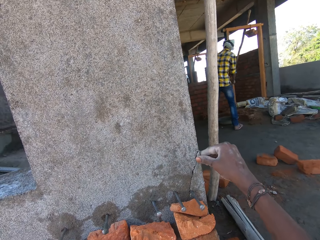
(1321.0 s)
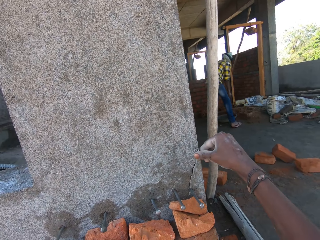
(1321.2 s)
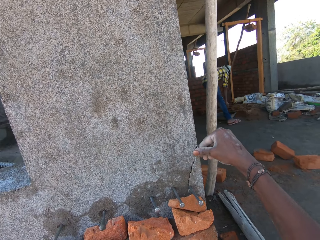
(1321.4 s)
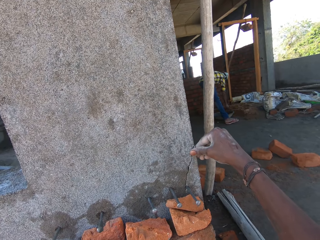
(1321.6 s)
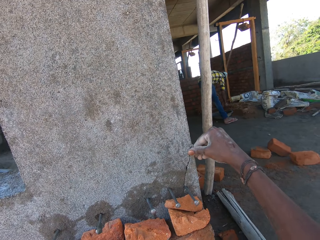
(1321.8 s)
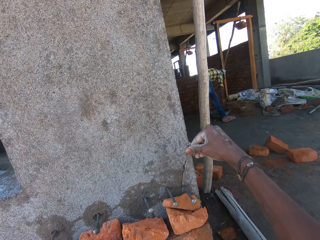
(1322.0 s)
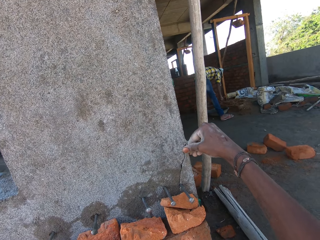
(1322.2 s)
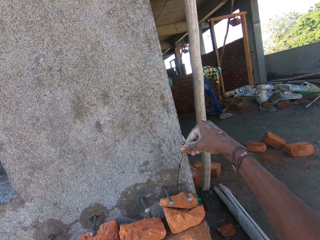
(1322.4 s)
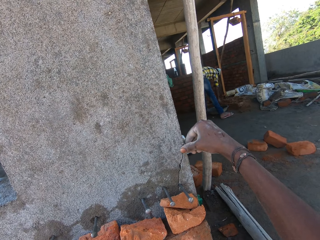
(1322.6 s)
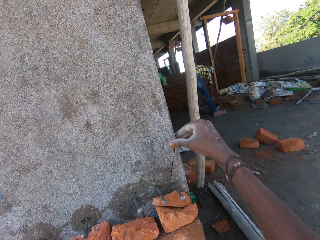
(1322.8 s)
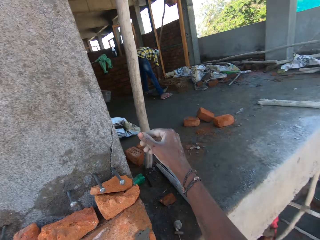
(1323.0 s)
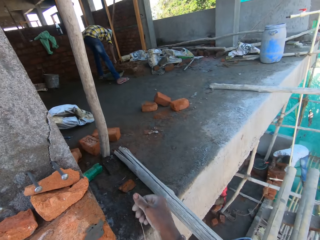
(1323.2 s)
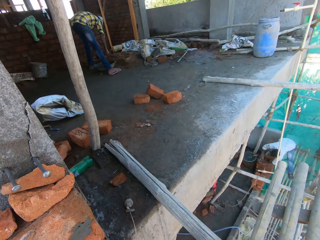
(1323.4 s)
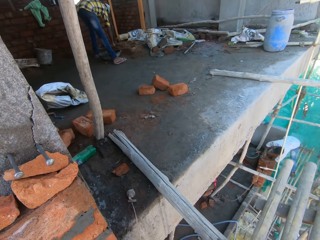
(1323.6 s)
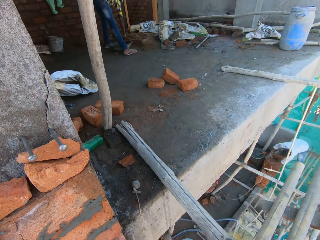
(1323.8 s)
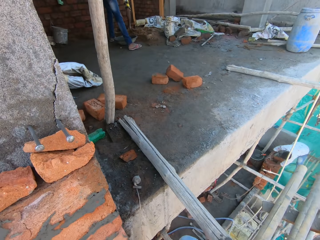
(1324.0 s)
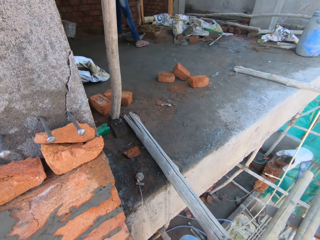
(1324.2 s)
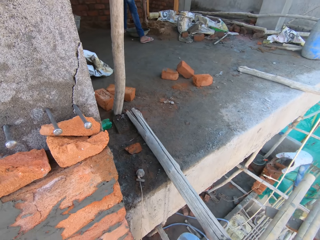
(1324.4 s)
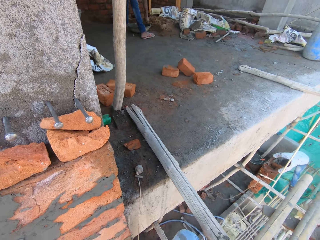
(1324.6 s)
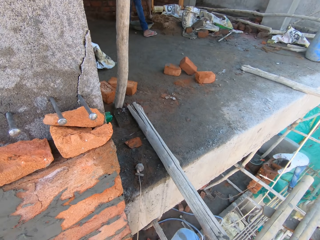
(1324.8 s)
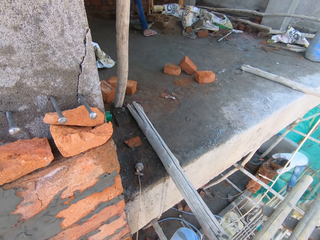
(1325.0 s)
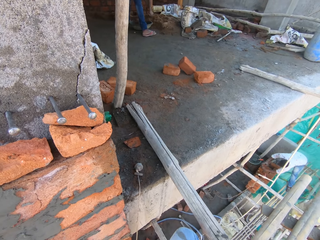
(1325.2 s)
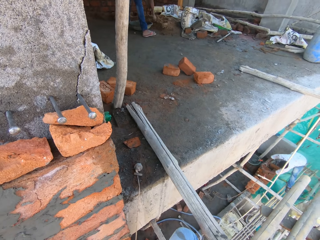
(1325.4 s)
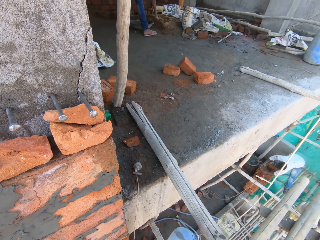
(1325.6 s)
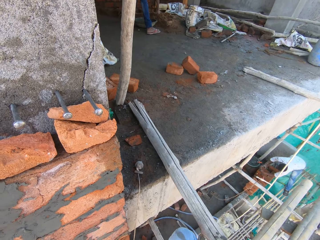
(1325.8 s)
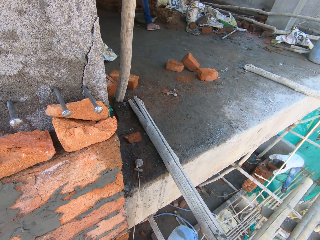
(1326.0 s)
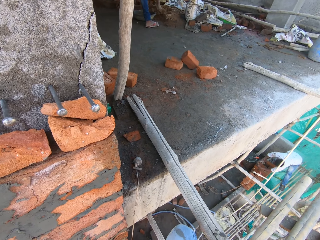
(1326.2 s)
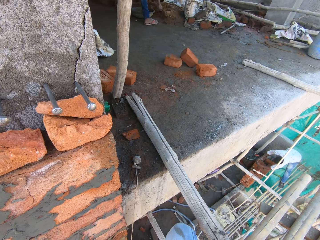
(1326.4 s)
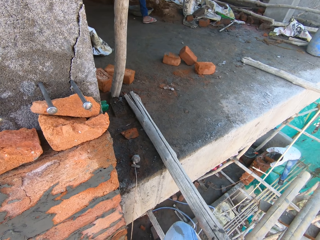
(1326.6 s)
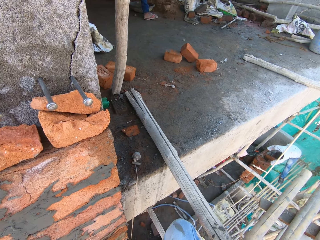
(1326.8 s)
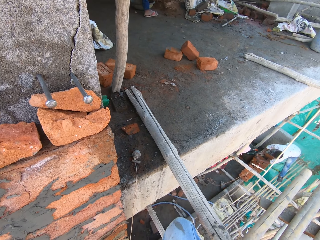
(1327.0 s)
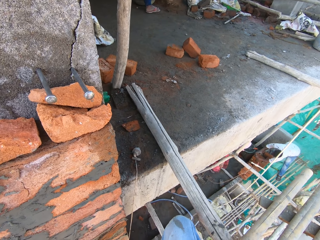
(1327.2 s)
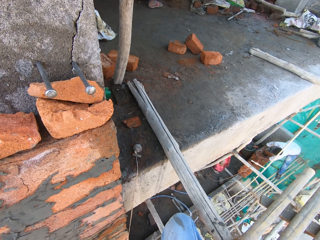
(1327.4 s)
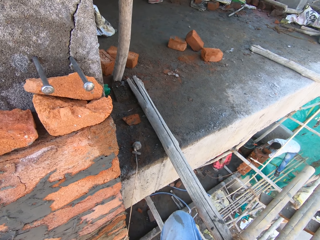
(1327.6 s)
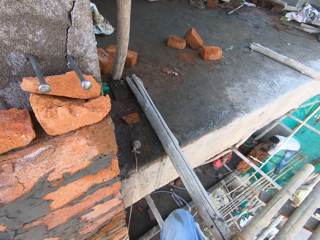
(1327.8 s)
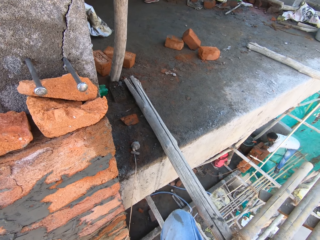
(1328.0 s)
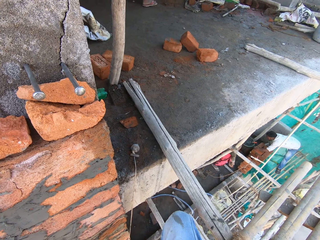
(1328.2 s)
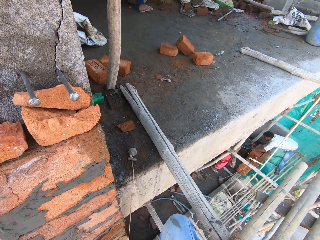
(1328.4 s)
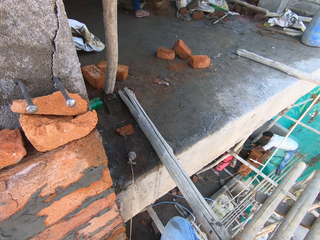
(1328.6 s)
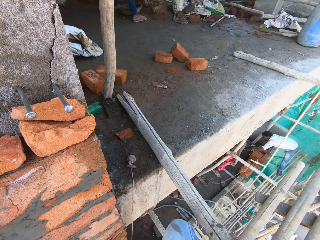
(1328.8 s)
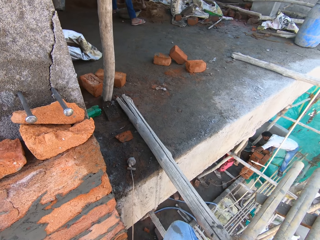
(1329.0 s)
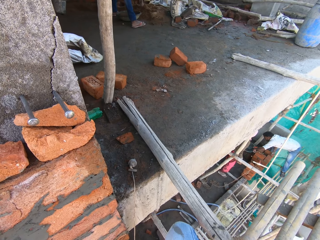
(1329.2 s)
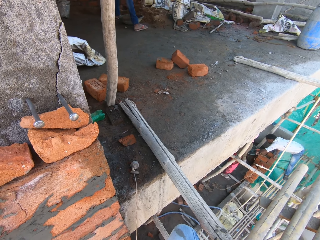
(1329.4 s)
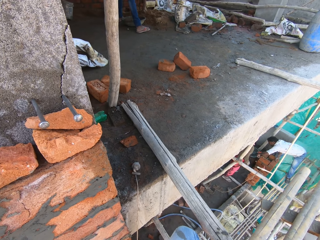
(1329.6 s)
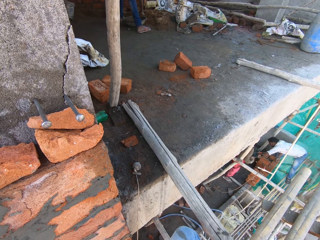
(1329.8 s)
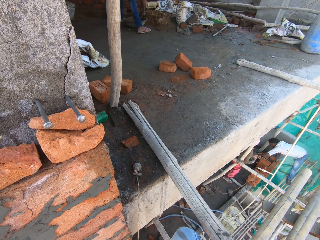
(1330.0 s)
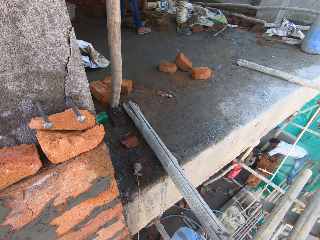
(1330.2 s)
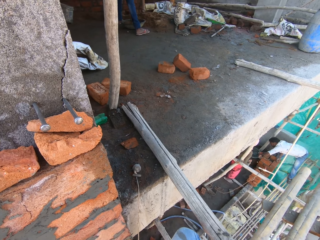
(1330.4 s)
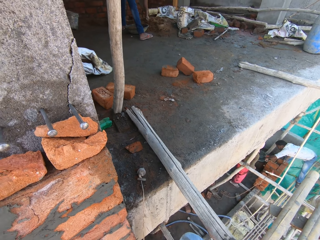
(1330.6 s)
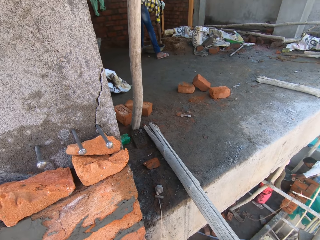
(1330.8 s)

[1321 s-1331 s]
The camera wearer touches the wall with his right hand. The man scoops sand from the concrete deck into the pan with the trowel in his right hand. Another man sets bricks on the stack of bricks with his hands.

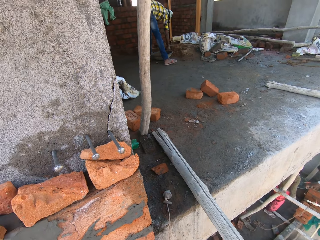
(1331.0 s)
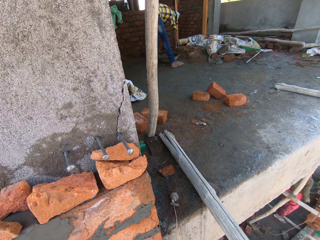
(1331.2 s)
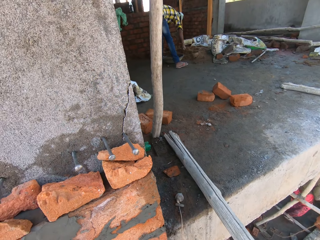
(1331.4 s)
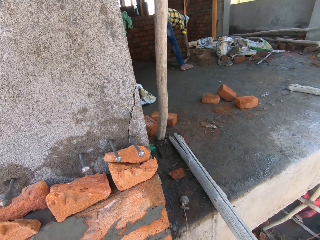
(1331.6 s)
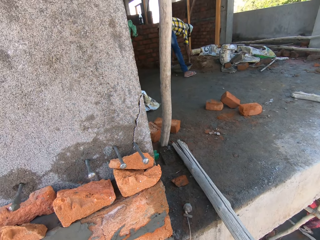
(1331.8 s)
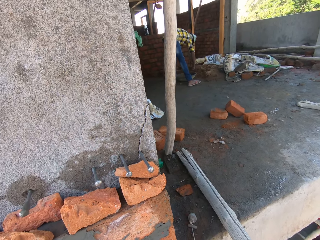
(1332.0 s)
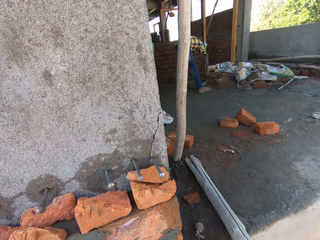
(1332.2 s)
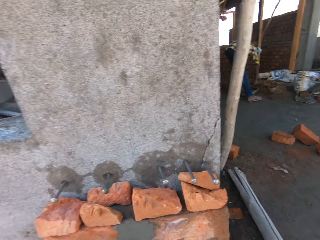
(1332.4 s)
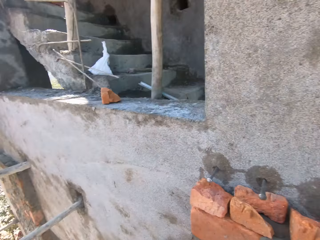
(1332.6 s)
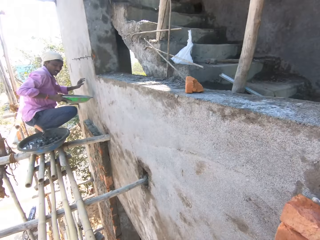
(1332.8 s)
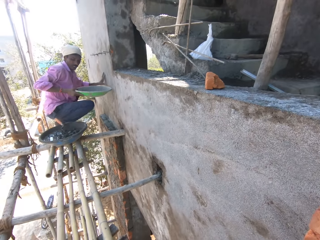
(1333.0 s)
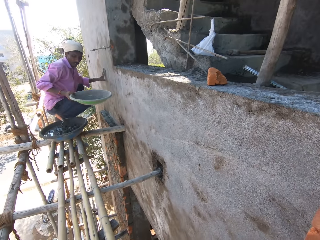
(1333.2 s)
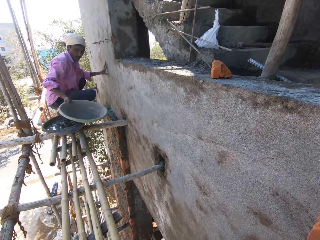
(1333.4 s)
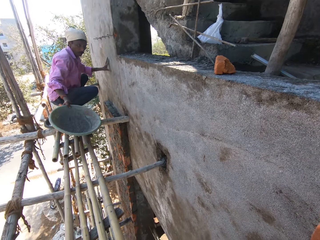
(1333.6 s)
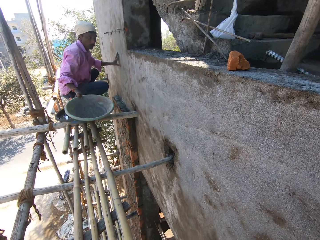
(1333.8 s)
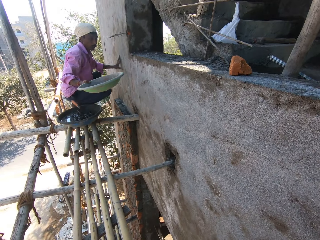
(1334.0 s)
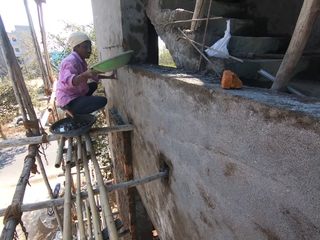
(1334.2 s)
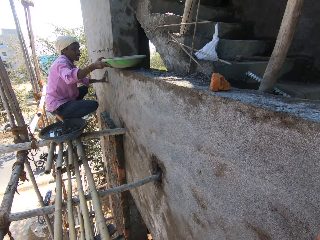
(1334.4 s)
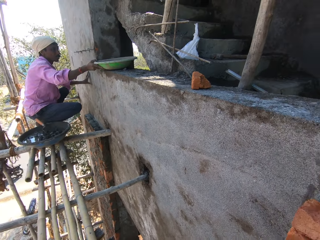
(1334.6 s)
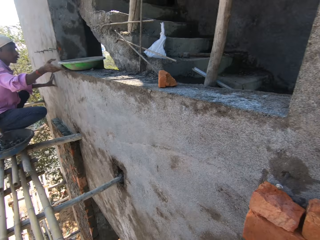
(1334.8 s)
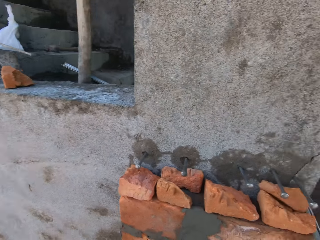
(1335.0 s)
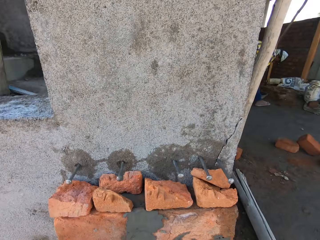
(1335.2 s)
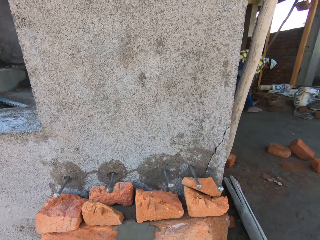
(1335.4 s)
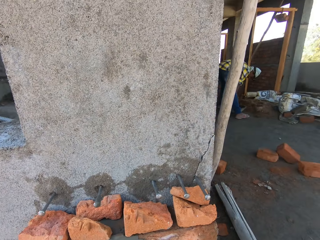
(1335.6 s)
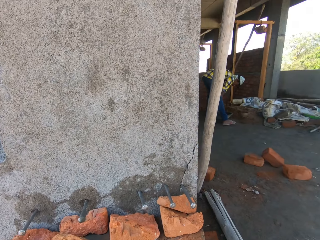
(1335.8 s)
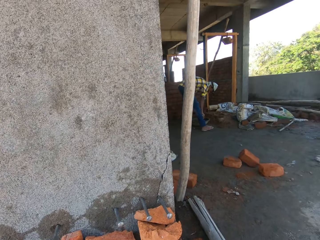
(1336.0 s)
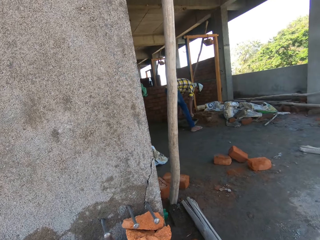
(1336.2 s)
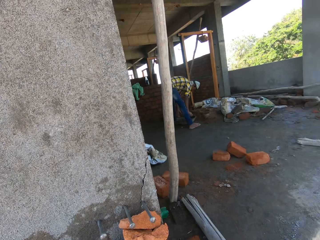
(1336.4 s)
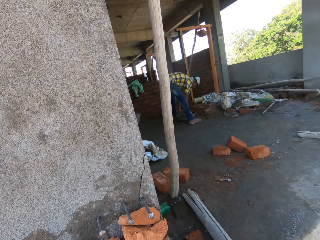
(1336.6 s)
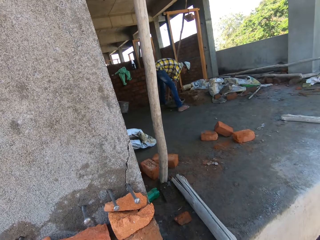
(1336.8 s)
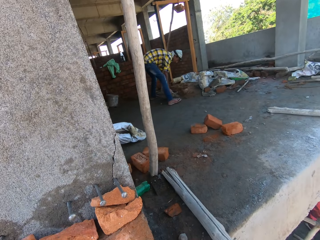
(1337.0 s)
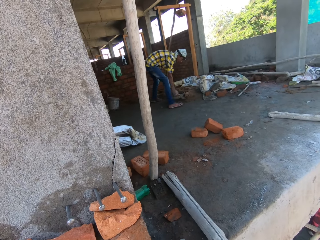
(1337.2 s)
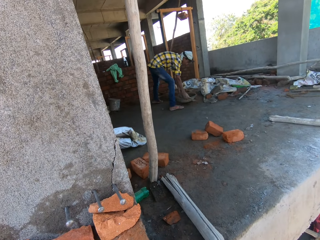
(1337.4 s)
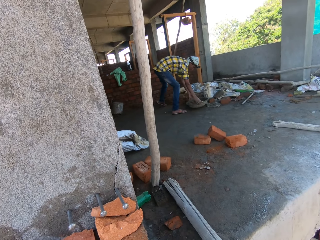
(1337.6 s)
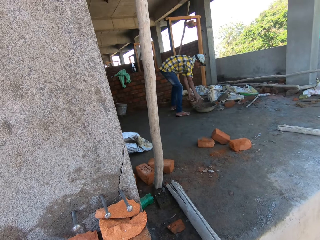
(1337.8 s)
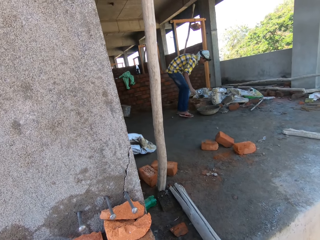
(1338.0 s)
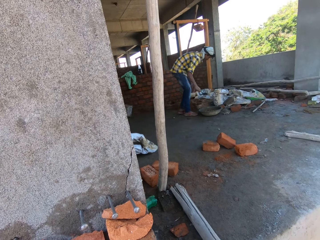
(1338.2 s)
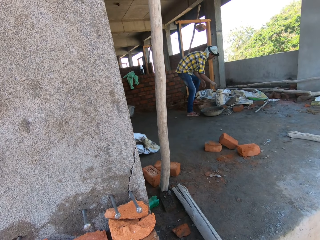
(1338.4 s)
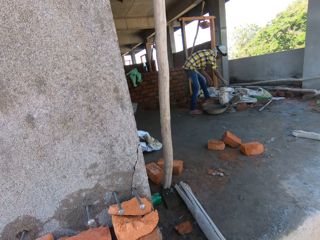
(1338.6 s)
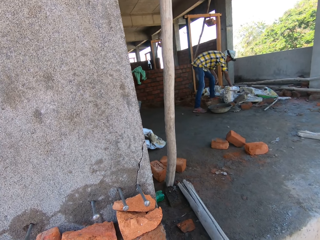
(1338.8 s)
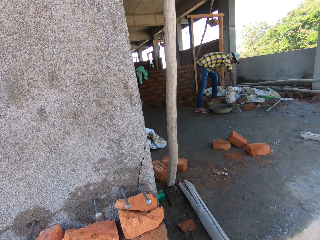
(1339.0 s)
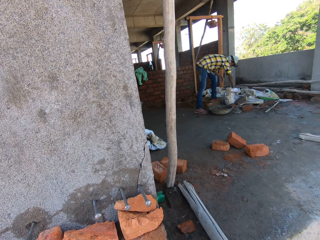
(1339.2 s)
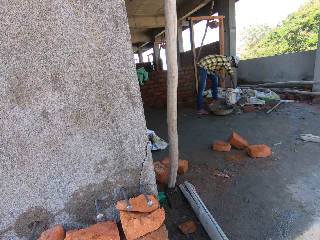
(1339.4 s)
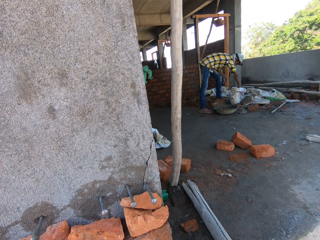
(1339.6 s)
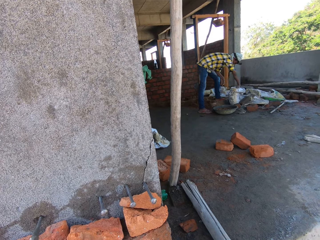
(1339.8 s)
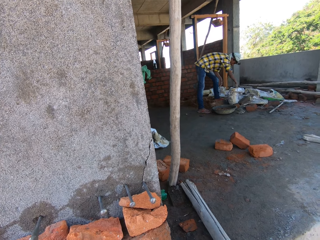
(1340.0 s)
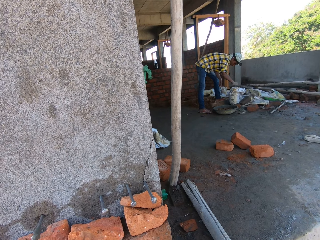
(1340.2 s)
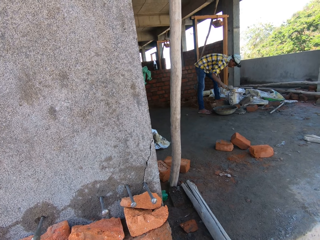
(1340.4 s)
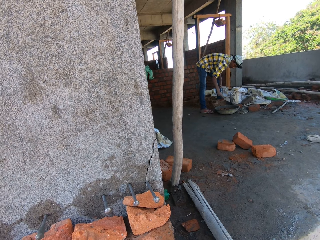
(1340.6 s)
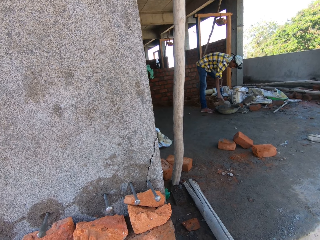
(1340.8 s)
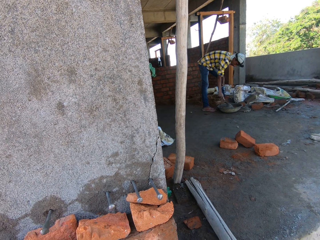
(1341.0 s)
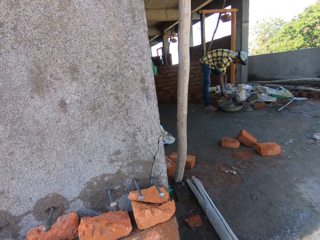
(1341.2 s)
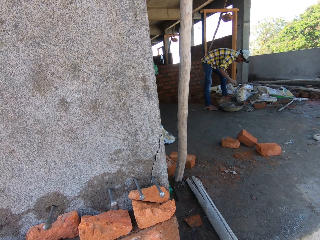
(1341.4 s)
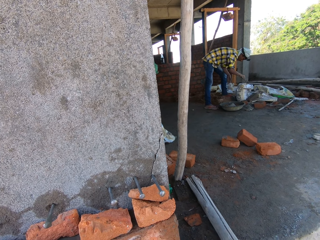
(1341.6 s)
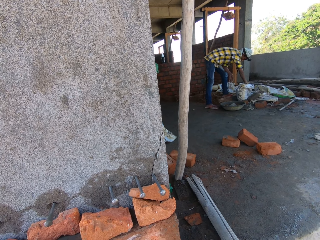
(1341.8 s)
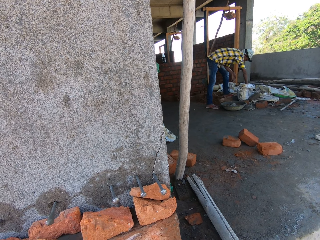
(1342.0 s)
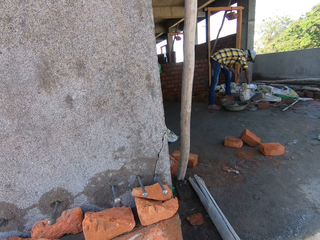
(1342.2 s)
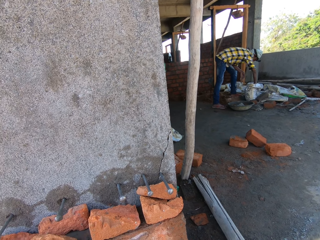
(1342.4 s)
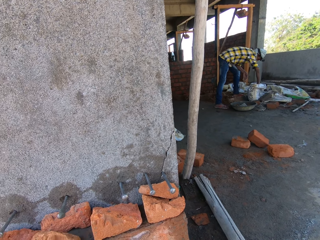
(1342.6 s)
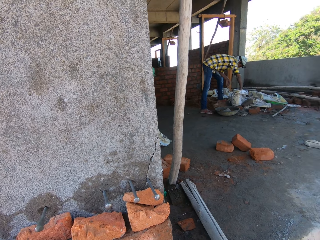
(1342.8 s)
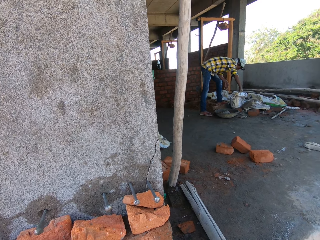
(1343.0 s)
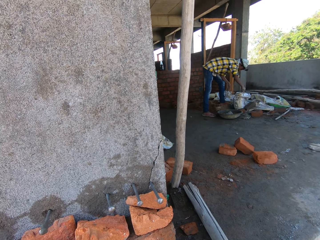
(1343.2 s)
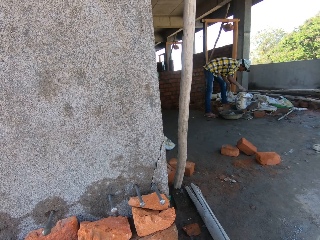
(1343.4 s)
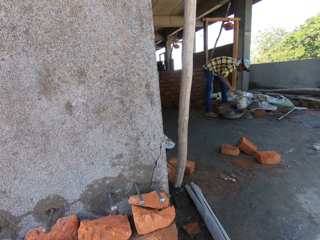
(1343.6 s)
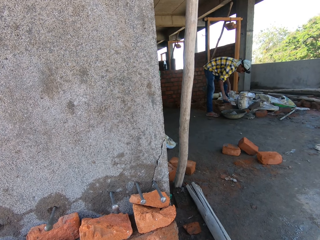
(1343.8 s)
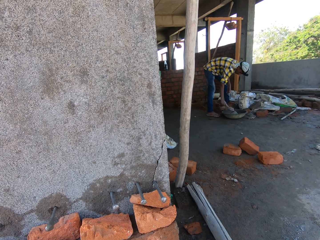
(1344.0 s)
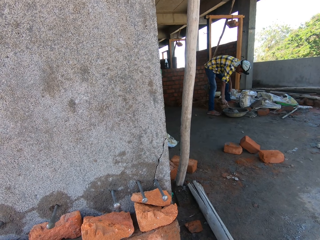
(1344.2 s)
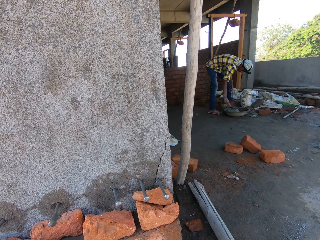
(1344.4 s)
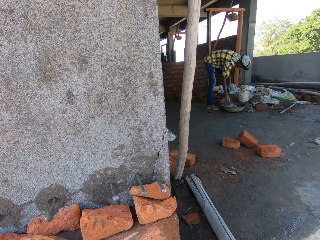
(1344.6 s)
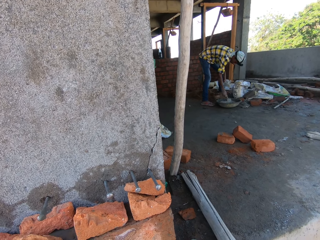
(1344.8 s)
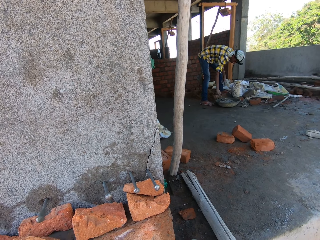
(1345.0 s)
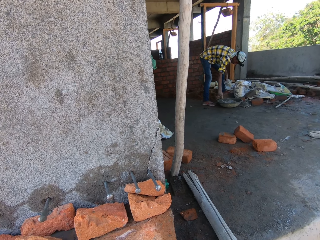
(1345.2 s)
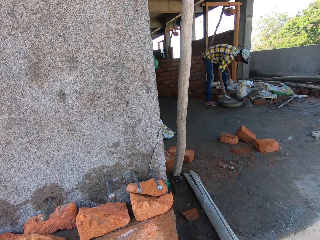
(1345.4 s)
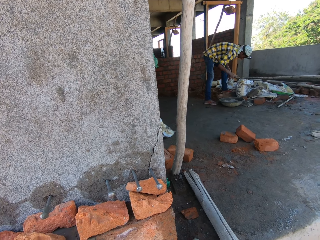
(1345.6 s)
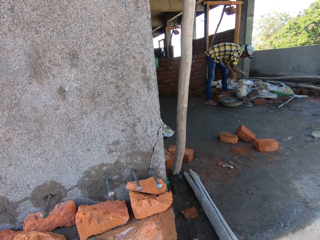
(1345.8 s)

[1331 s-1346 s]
A man interacts with the camera wearer. The man drops a pan in his right hand on the concrete deck. The camera wearer moves the pan on the concrete deck with his hands. Another man scoops cement from the sack bag on the concrete deck with the trowel in his right hand. The camera wearer pours the cement in the trowel in his right hand into the pan on the concrete deck. A third man puts cement in the head pan. The second man scoops cement from the sack bag on the concrete deck with the trowel in his right hand. The camera wearer pours the cement in the trowel in his right hand into the pan on the concrete deck.
